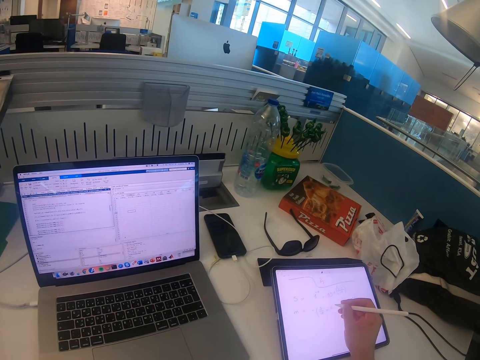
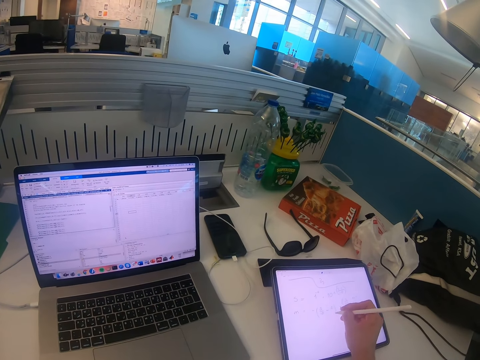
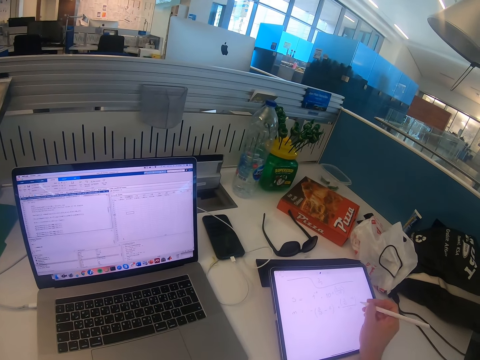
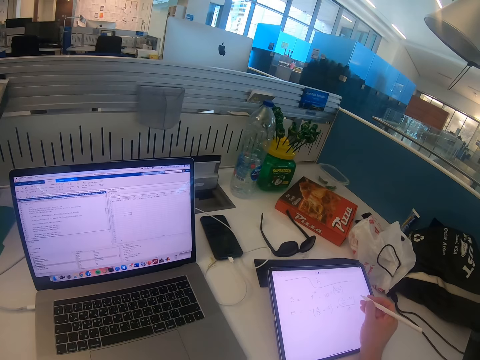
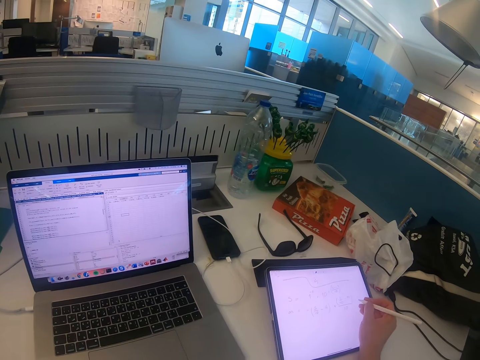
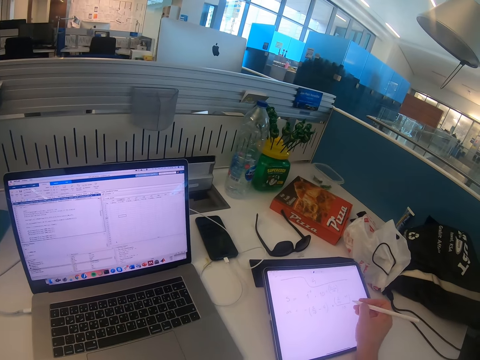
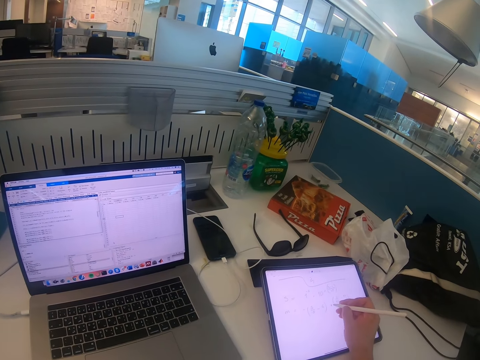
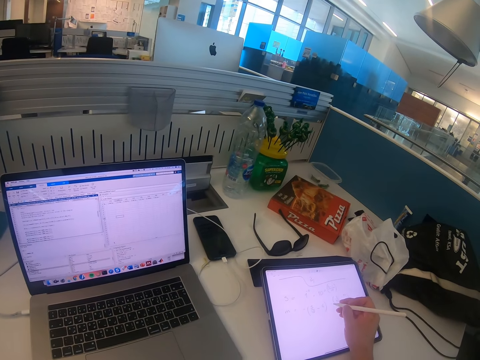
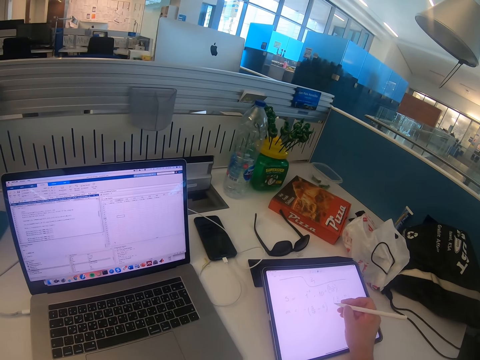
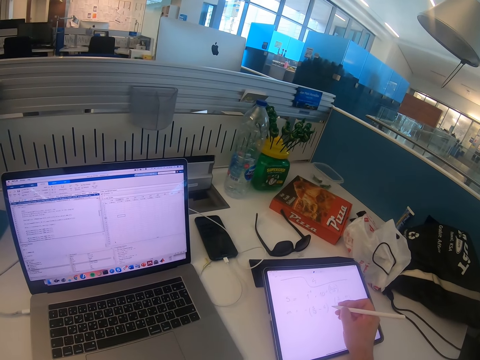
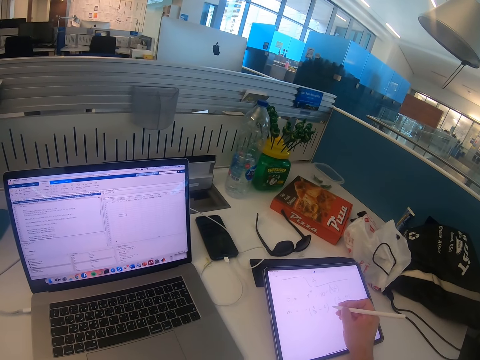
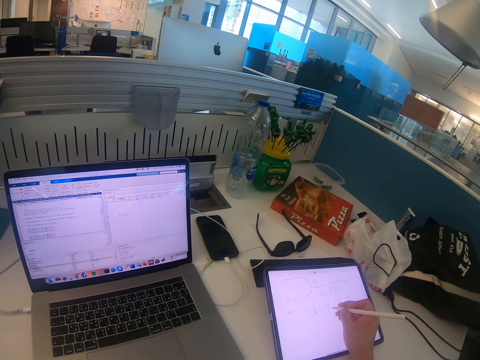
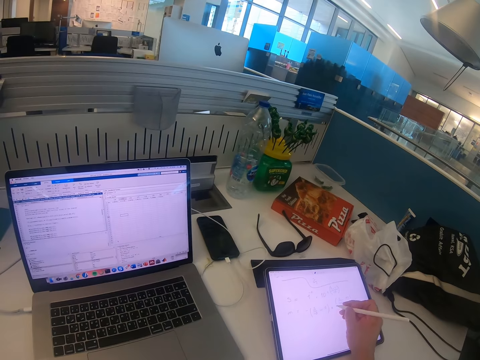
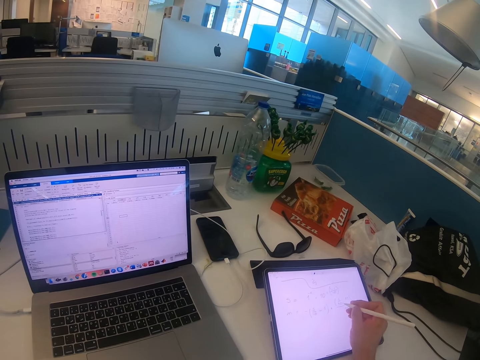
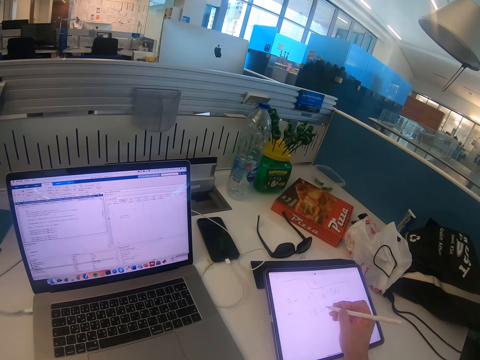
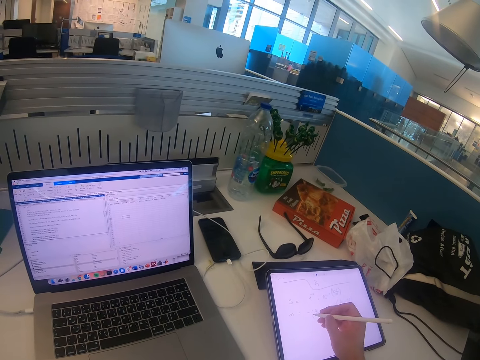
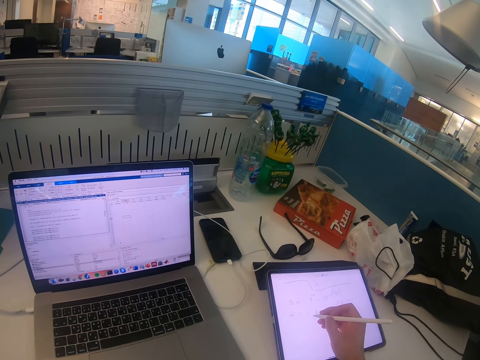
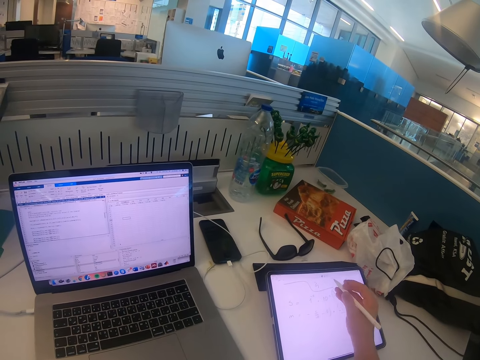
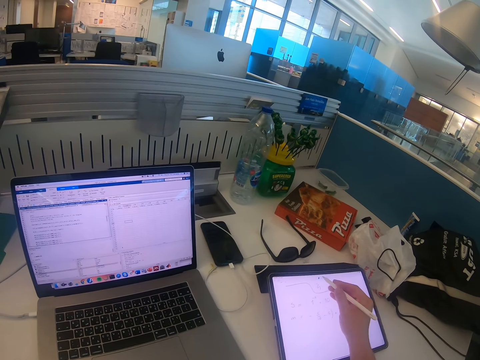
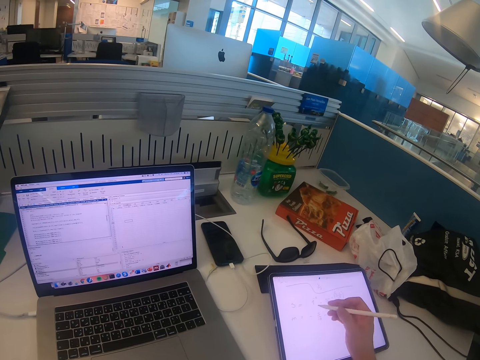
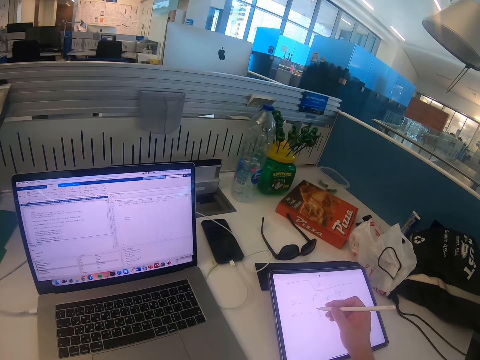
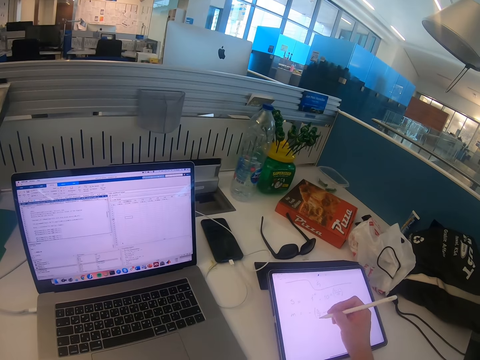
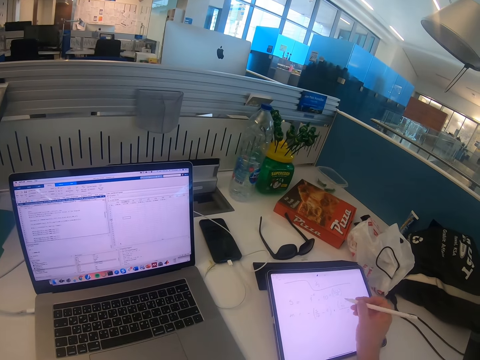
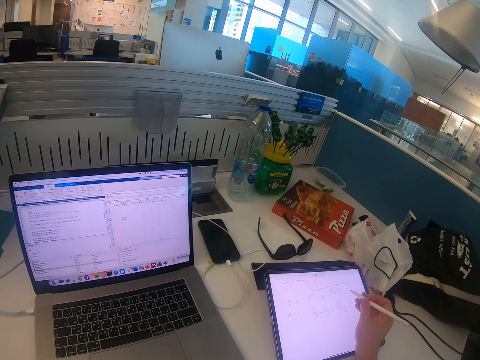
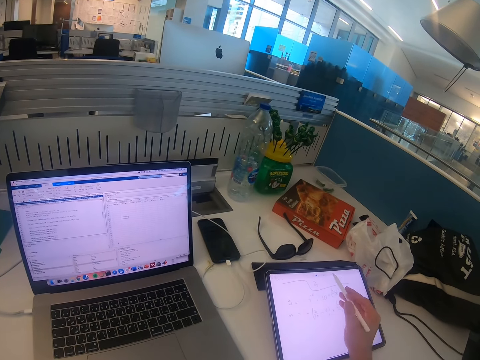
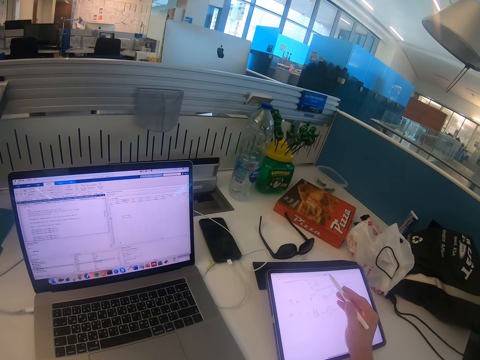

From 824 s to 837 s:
The camera wearer looks at the iPad. They write on the iPad. They operate the iPad.

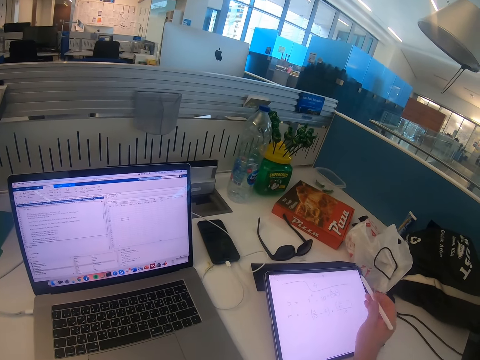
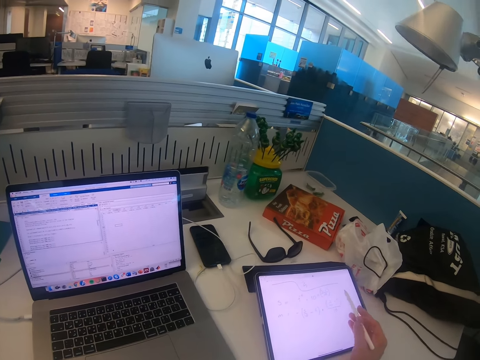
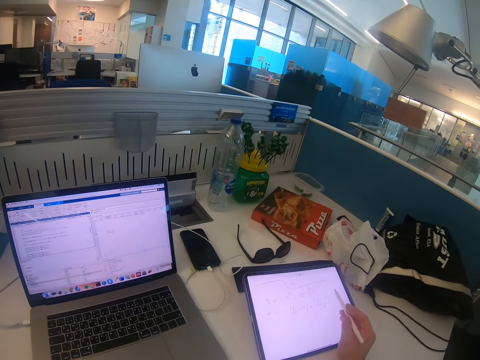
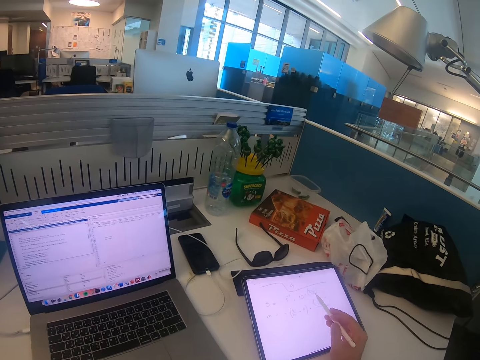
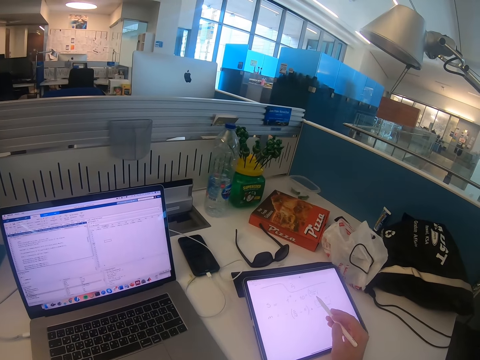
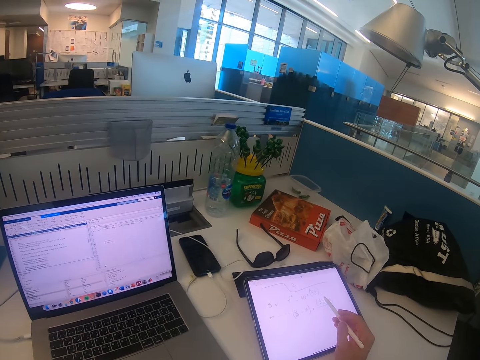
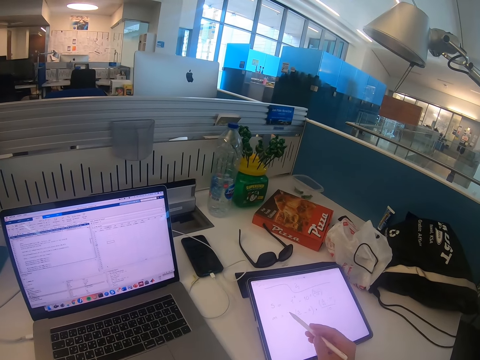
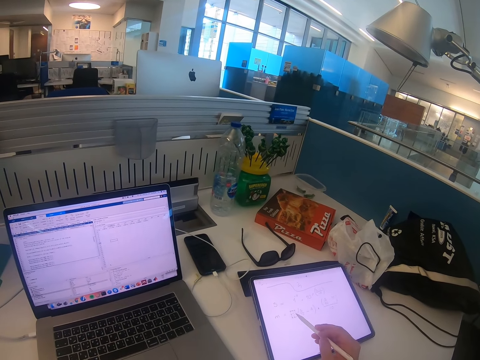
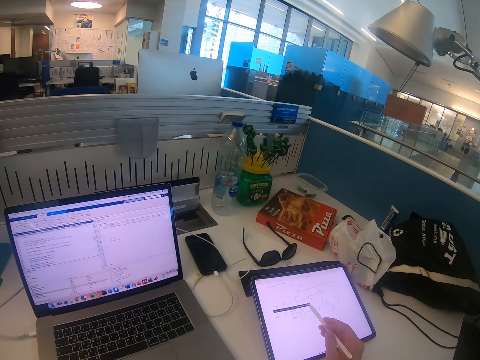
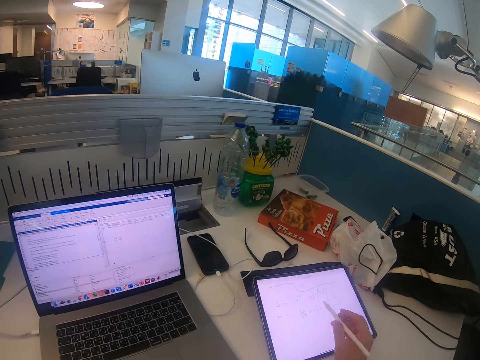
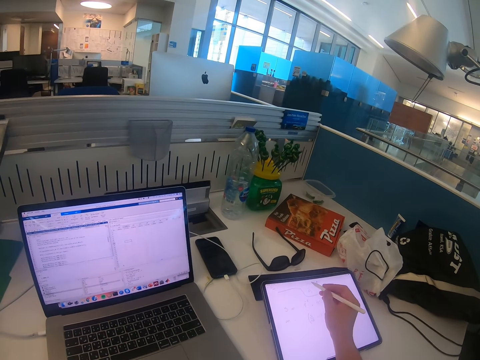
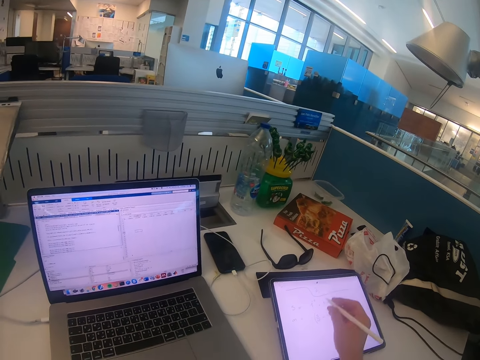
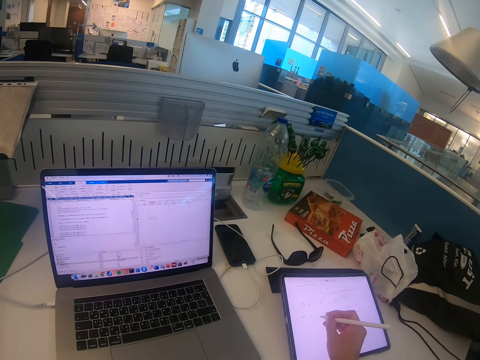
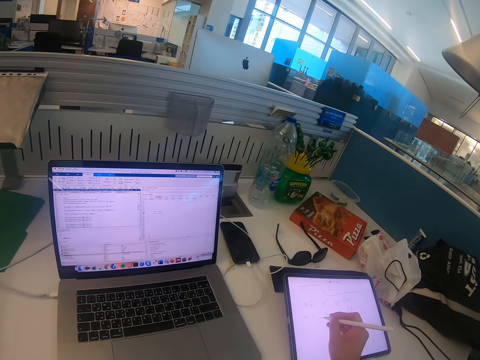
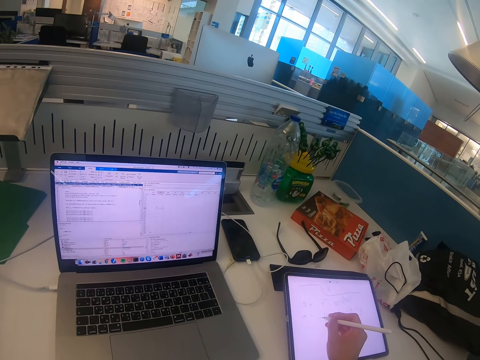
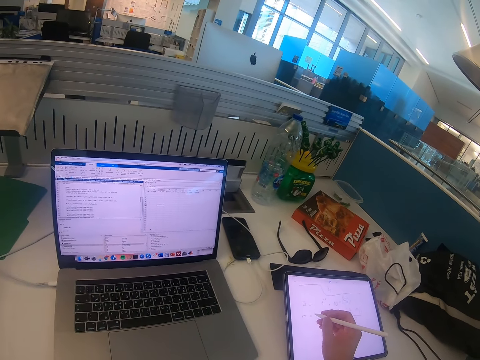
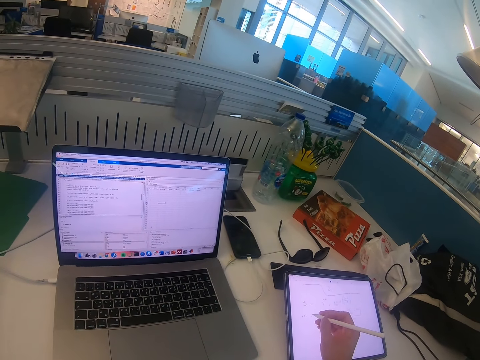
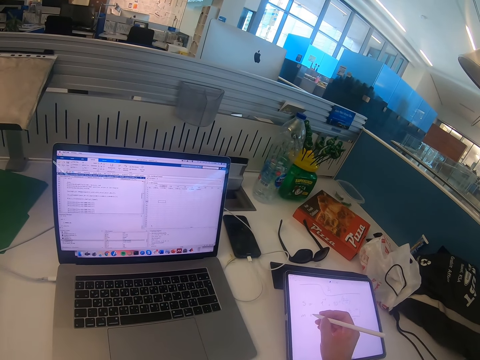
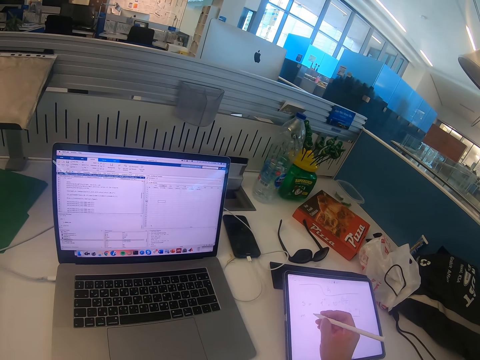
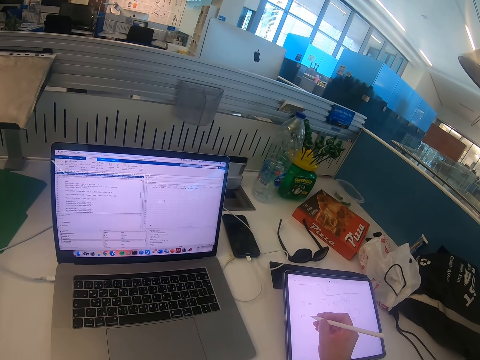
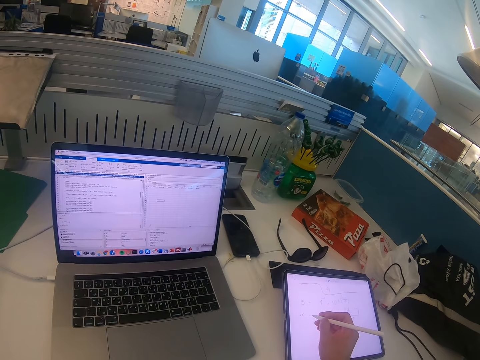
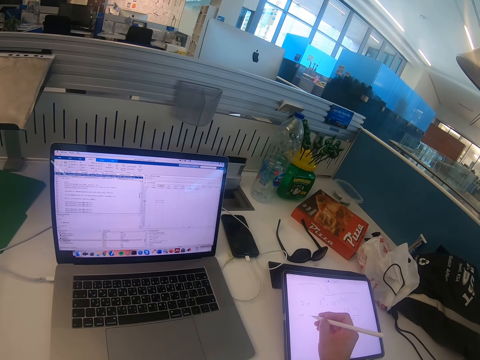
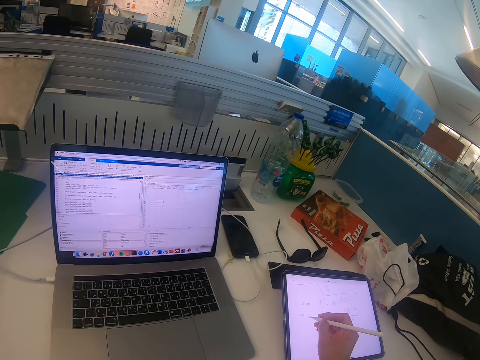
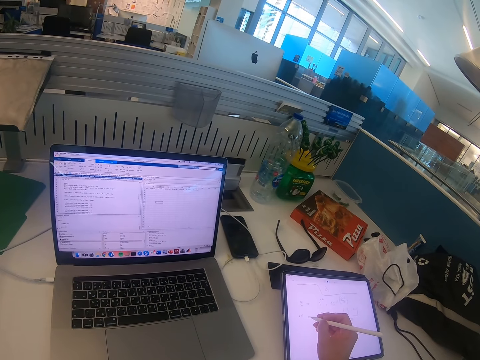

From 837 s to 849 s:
The camera wearer writes on the iPad.

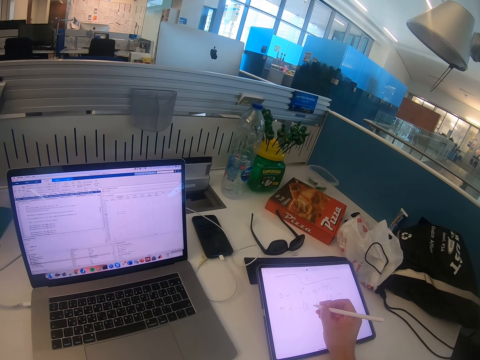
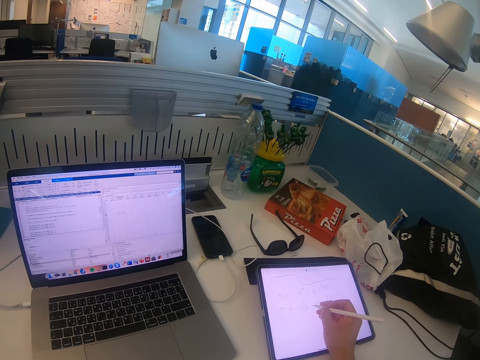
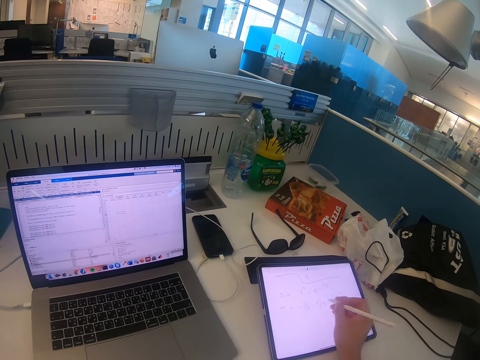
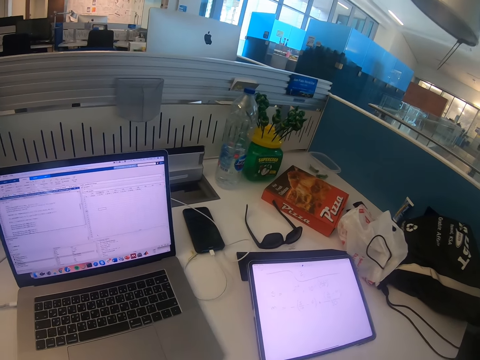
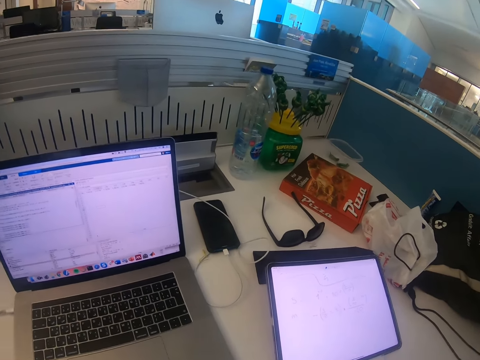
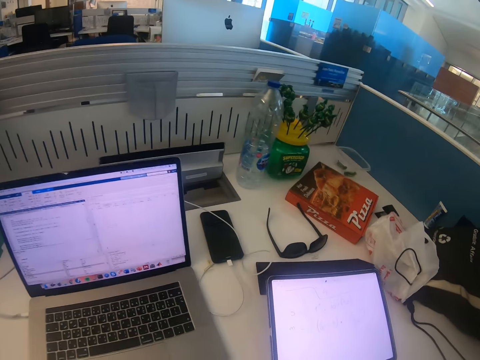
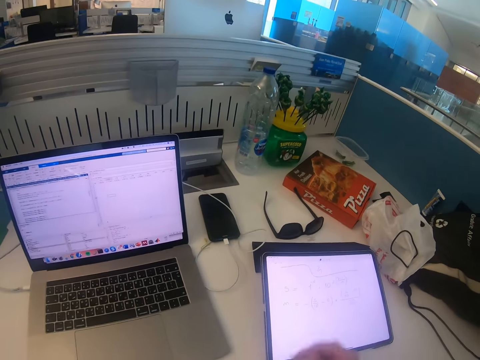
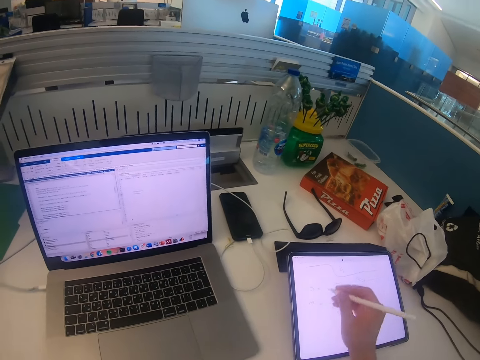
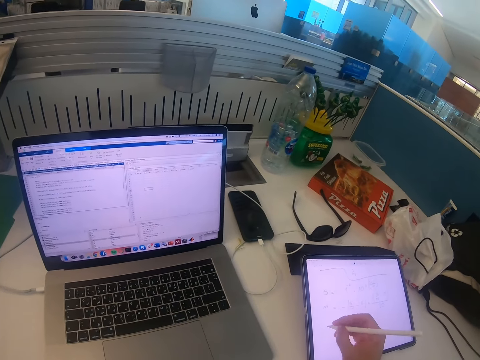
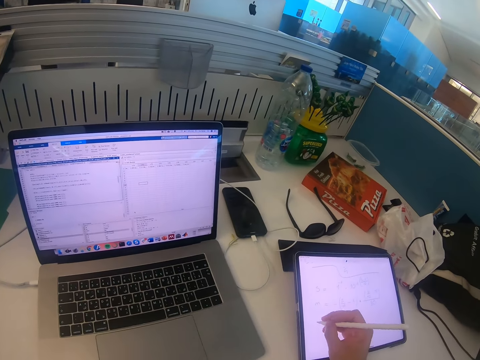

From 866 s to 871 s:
The camera wearer moves his head. He writes on the iPad.
